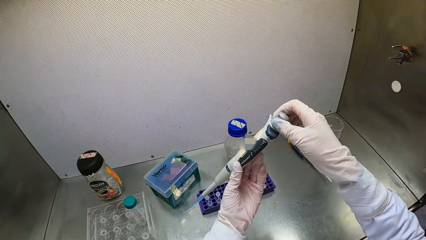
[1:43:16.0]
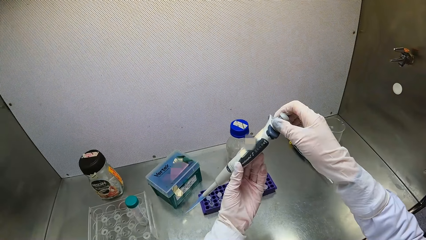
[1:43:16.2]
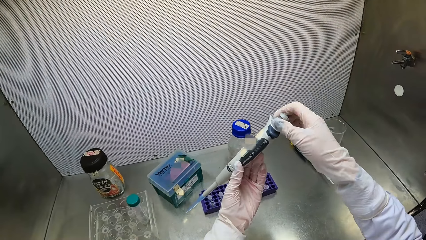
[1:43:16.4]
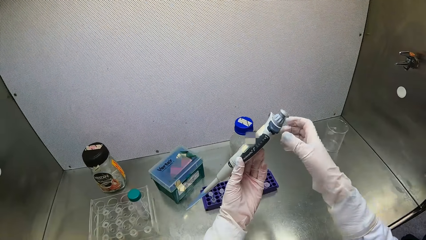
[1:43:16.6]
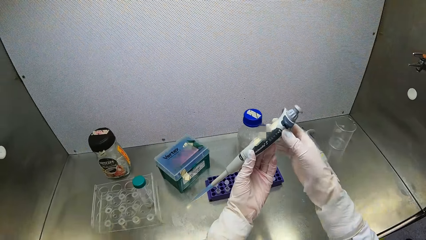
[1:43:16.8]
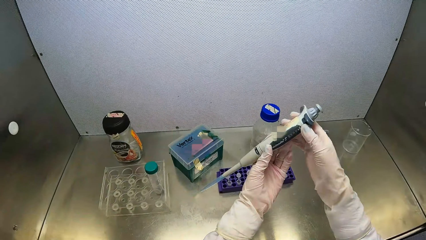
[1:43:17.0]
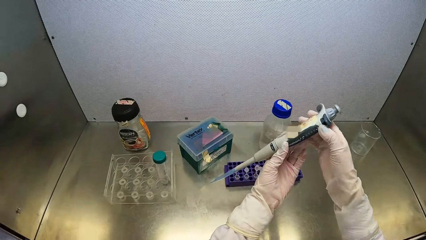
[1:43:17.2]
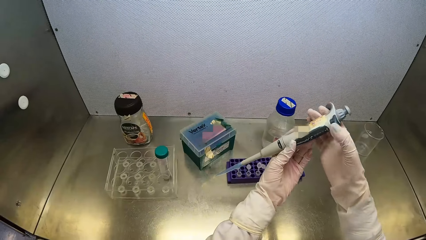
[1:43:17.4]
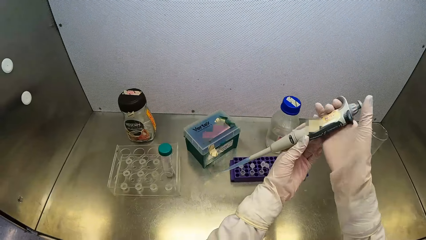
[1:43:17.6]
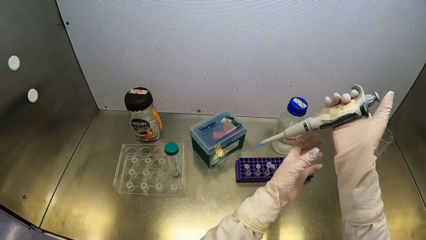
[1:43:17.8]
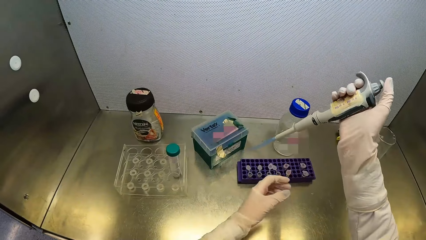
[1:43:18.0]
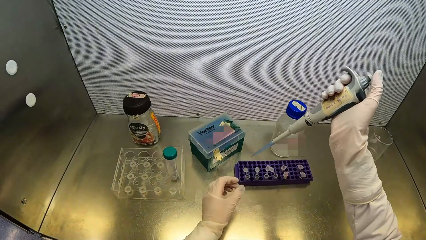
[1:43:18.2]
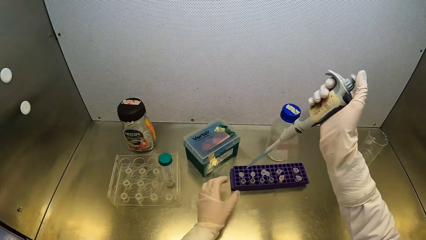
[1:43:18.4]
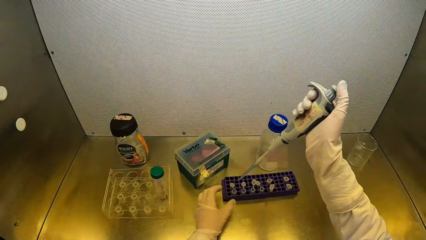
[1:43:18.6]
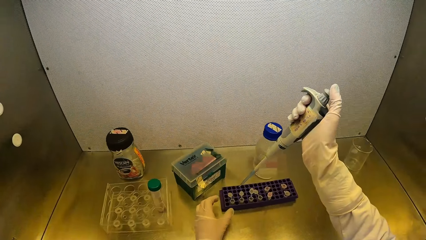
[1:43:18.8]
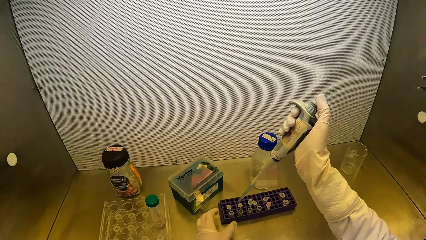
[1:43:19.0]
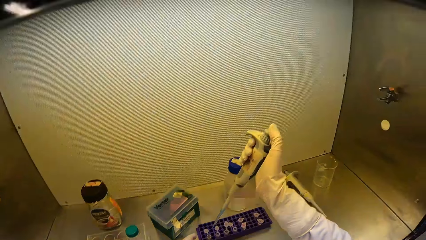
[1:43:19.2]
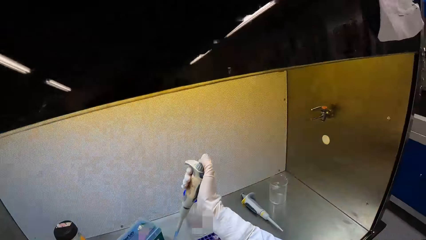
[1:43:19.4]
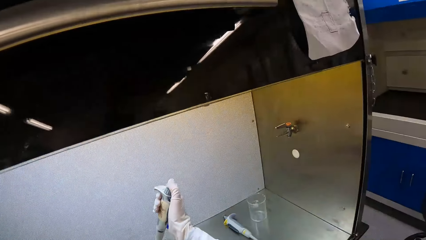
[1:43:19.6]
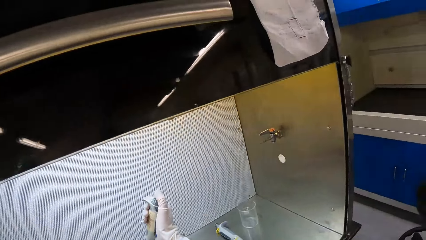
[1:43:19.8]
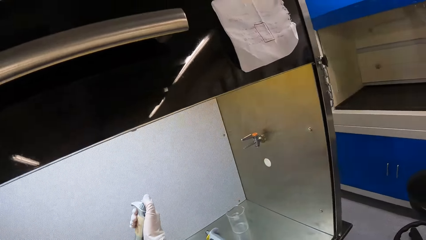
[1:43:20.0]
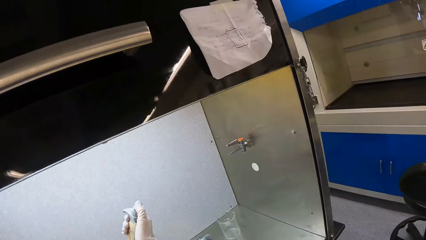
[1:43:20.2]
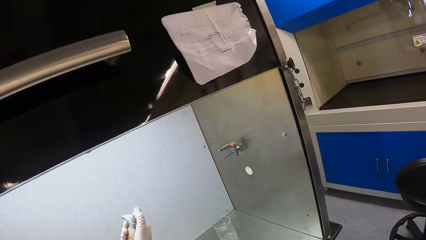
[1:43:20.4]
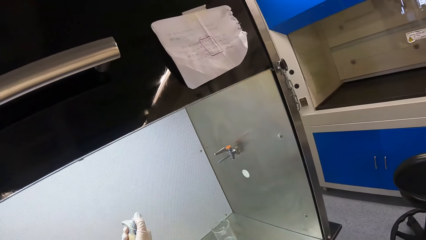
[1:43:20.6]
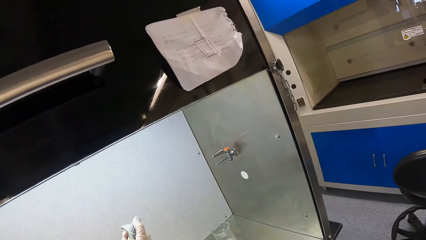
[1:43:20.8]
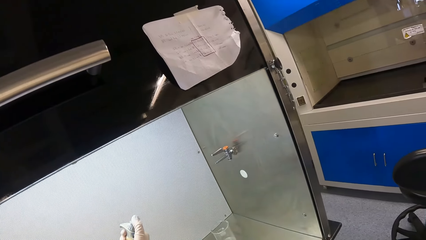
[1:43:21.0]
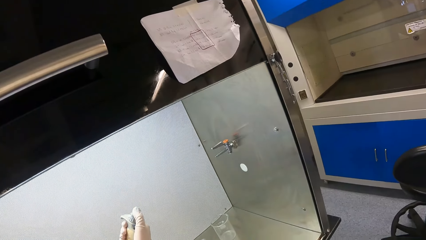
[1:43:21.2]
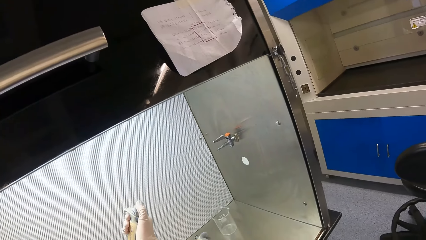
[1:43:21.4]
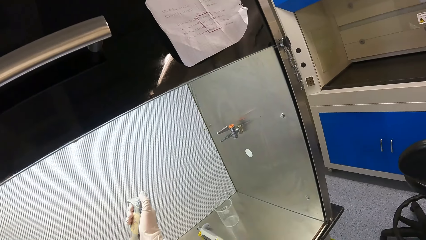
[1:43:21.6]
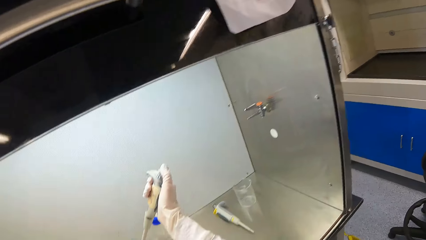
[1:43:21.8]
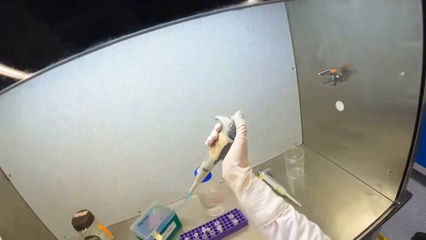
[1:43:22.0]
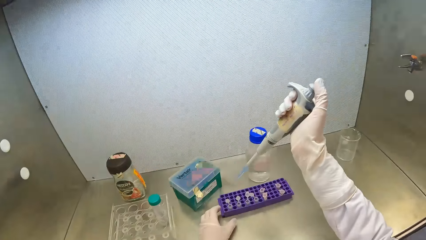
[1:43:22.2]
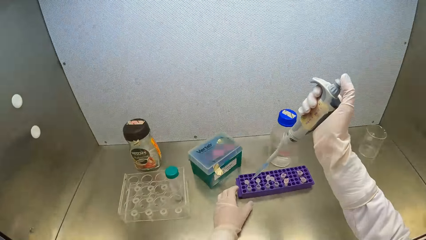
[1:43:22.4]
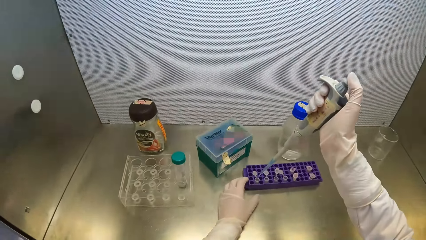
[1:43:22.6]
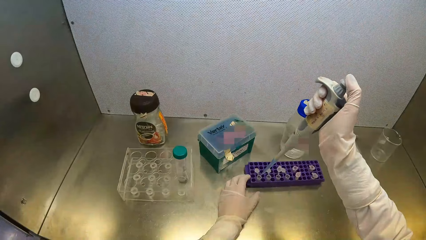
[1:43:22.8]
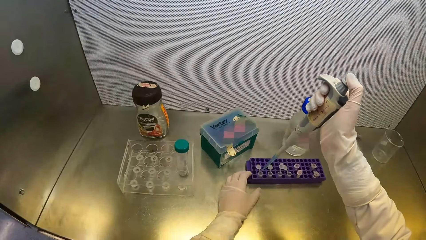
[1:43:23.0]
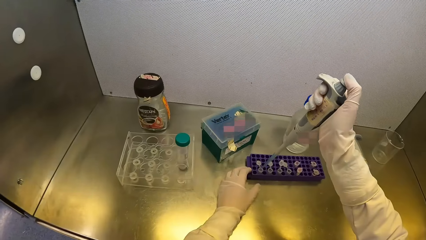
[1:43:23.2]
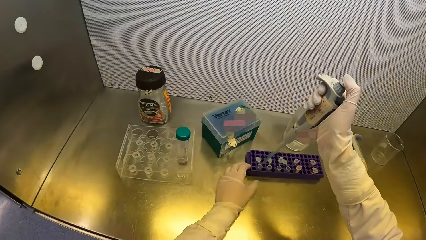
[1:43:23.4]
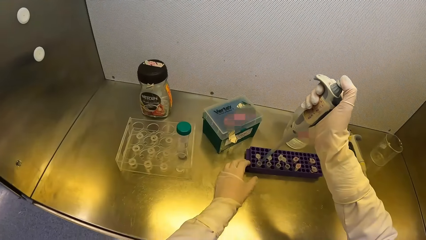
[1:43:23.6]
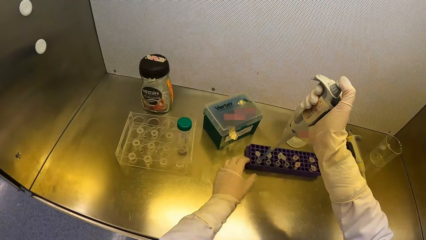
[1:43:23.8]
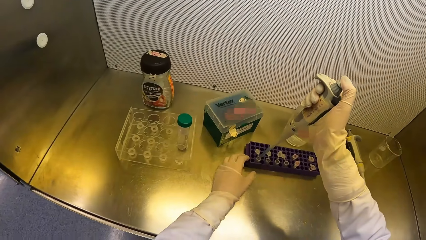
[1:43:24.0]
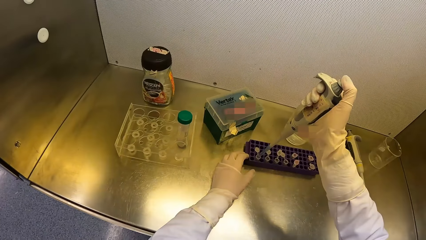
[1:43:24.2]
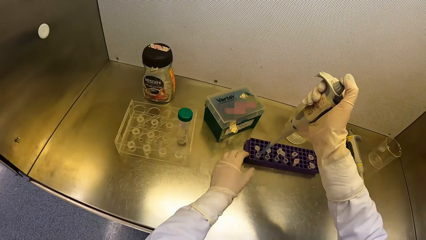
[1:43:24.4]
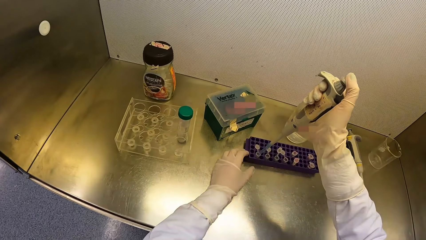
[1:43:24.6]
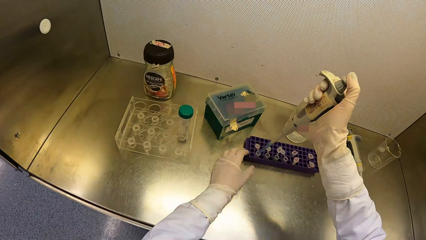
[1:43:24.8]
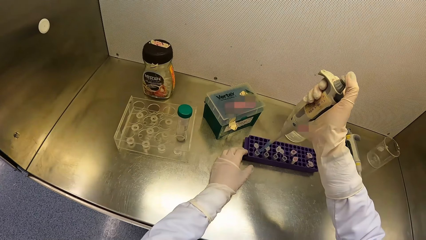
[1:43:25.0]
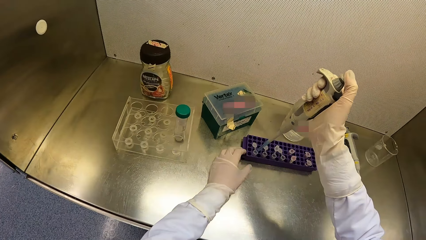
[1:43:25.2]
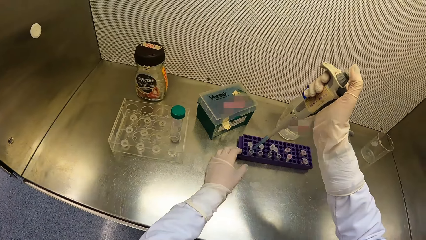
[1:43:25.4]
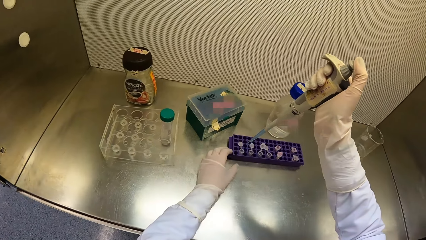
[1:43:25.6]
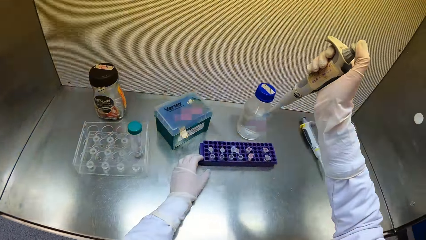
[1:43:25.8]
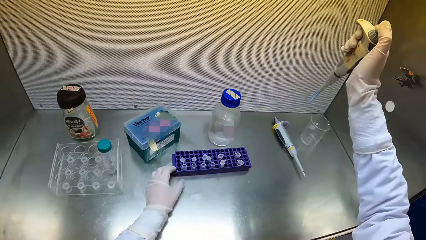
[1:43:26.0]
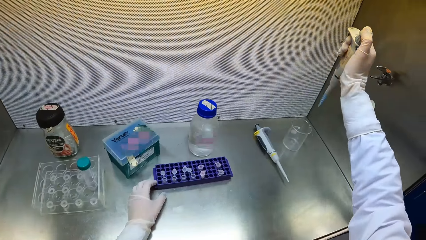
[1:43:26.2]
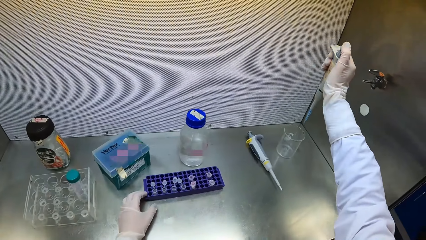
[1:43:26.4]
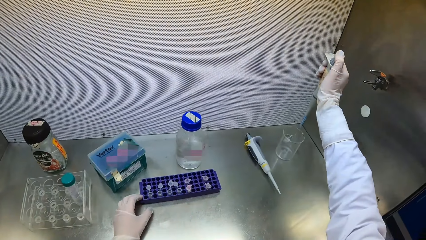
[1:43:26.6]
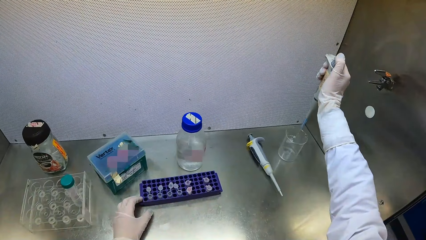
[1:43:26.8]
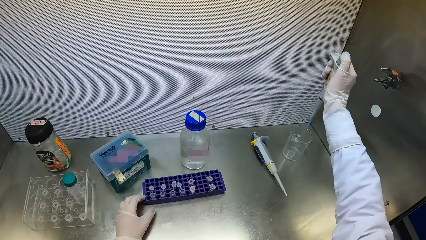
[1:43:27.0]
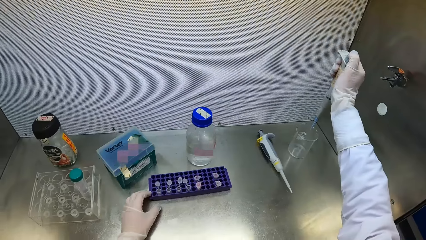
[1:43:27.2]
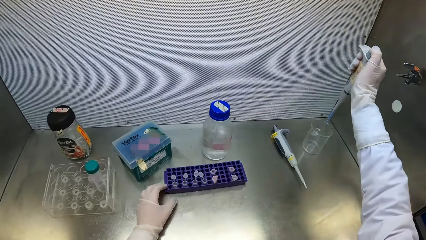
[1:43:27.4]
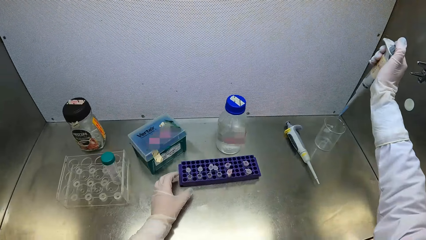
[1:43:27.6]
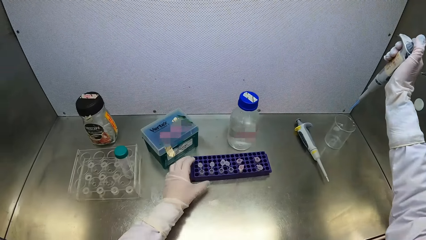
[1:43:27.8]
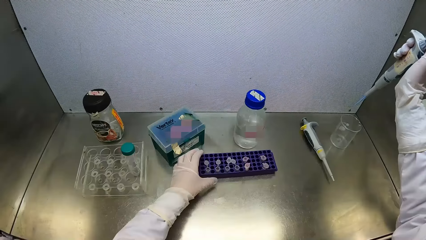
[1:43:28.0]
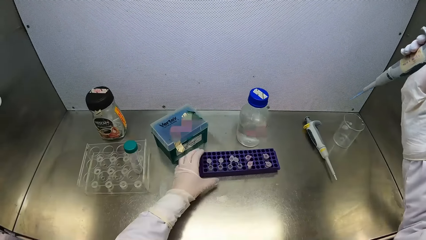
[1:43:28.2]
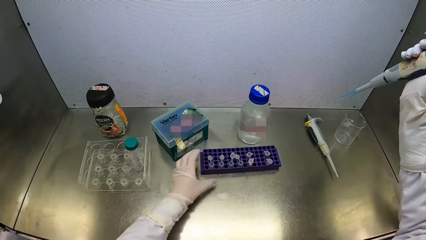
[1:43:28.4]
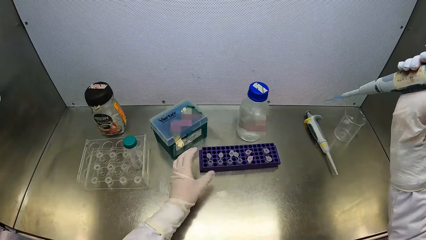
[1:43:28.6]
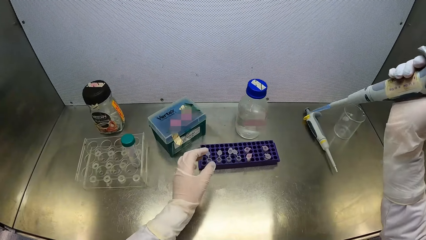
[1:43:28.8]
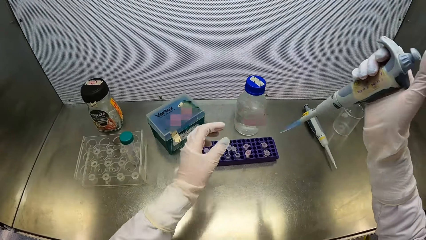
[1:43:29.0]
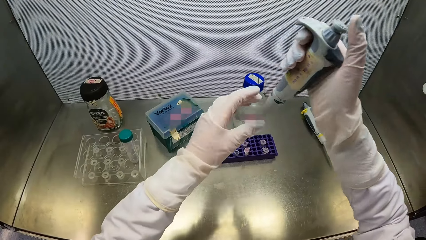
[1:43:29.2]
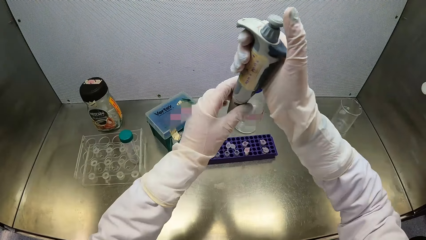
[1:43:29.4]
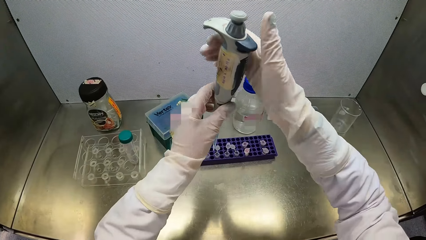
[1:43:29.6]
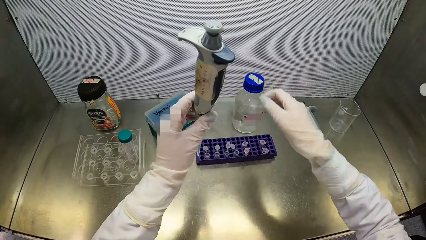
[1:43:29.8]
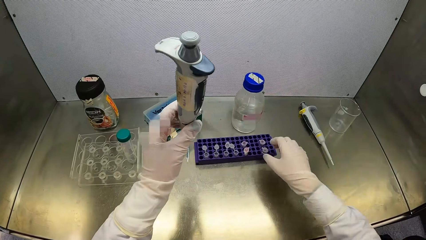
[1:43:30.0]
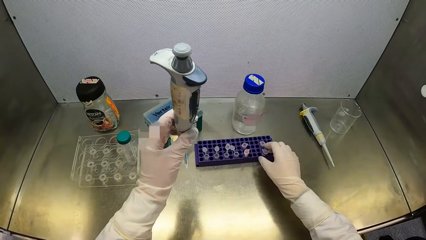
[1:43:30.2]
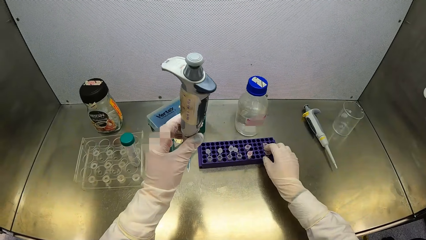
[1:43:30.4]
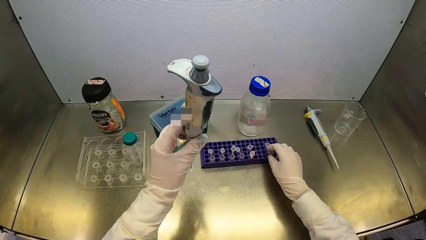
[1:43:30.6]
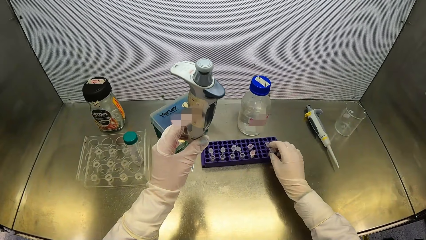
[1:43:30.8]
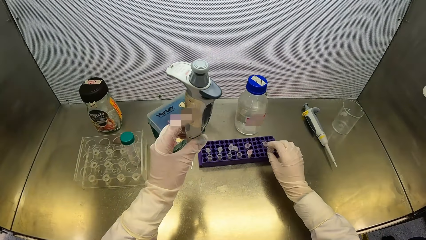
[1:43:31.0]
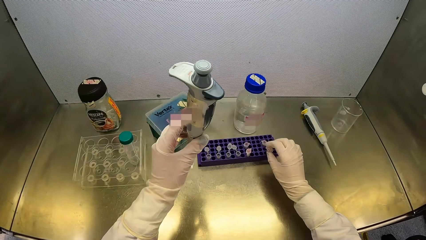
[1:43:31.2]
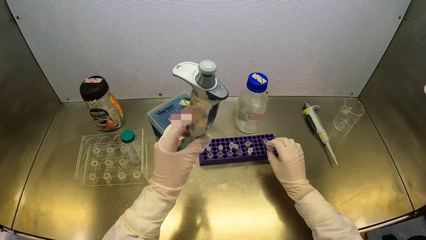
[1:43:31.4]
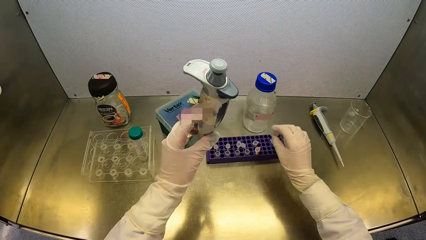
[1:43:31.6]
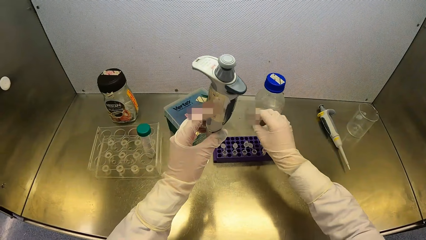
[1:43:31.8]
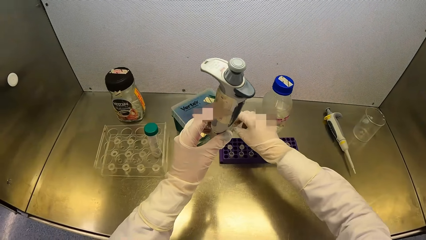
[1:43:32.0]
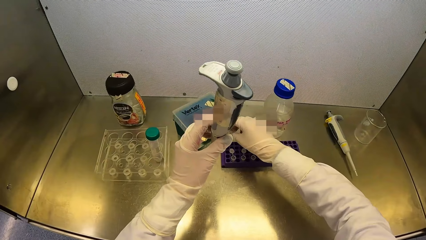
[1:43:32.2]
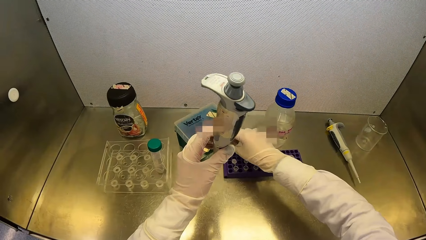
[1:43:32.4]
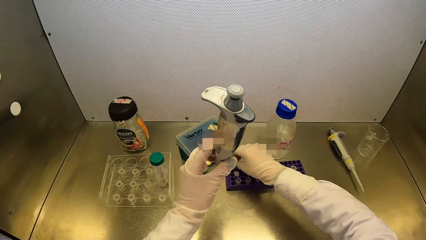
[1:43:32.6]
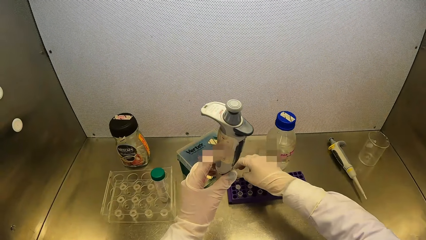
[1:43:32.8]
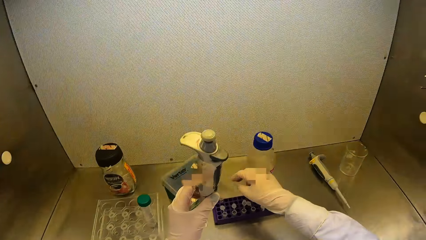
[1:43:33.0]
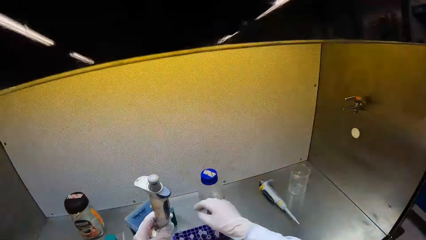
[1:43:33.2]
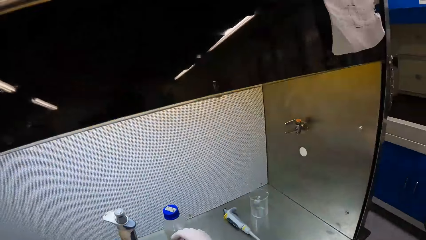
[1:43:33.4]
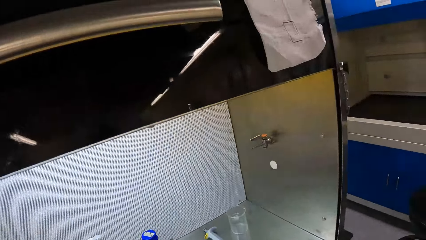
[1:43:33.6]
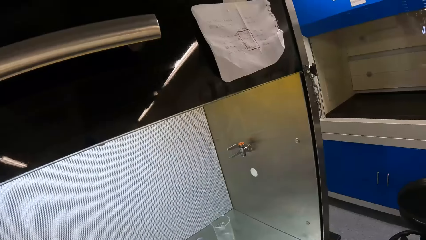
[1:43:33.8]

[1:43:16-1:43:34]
The camera wearer stares at the pipette. He touches the micropipette with his right thumb. He holds the micropipette with his right hand. He squeezes the specimen into the test tube. He takes the specimen from the test tube. He pumps the drug syrup into the microtube with the micropipette in his right hand. He pumps the drug syrup into a beaker on the metal surface with the micropipette in his right hand. He passes the micropipette from his right hand to his left hand. He picks up the microtube from the purple microtube rack with his right hand. He puts the microtube in the purple microtube rack with his right hand.
